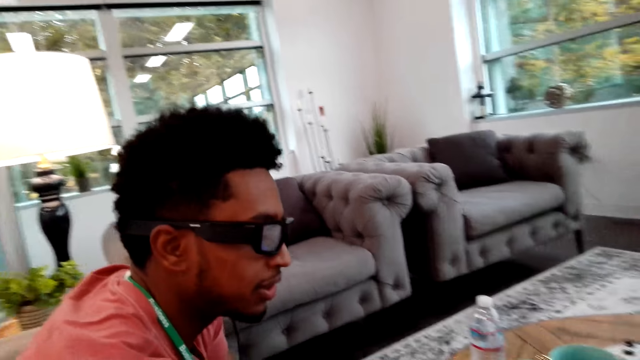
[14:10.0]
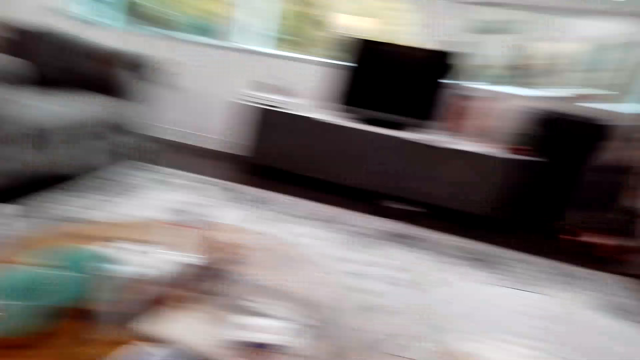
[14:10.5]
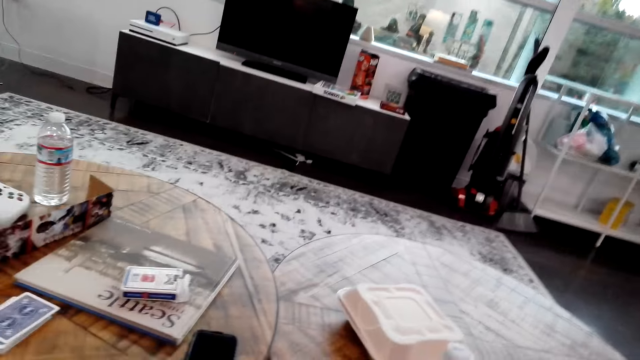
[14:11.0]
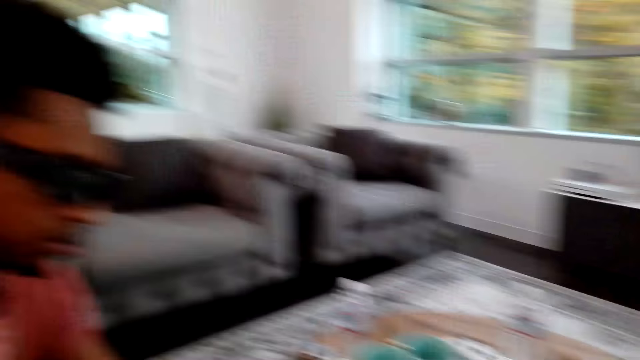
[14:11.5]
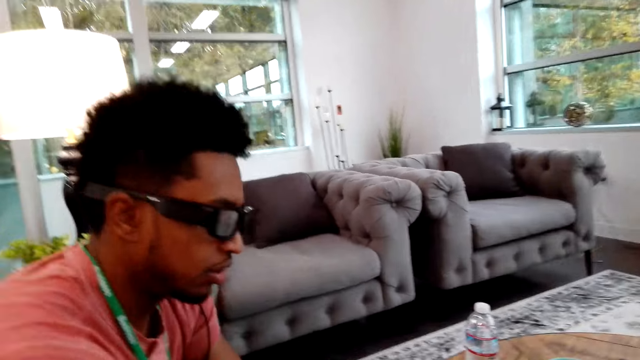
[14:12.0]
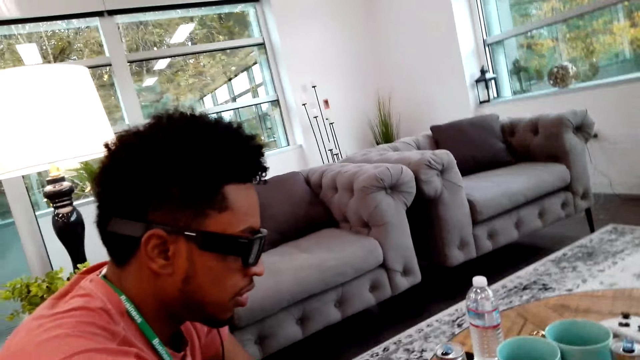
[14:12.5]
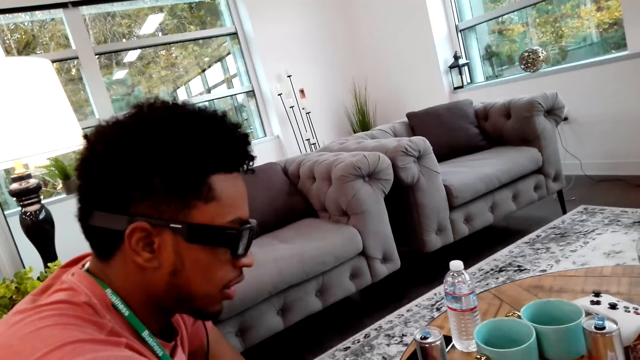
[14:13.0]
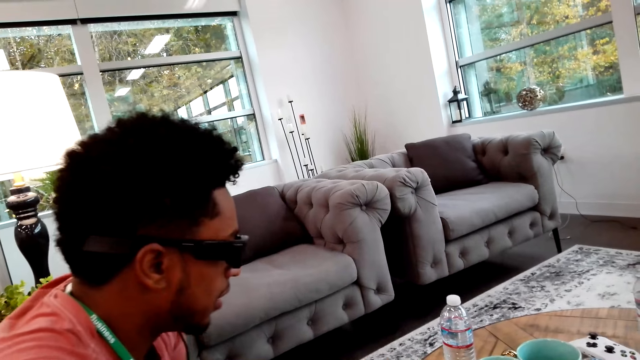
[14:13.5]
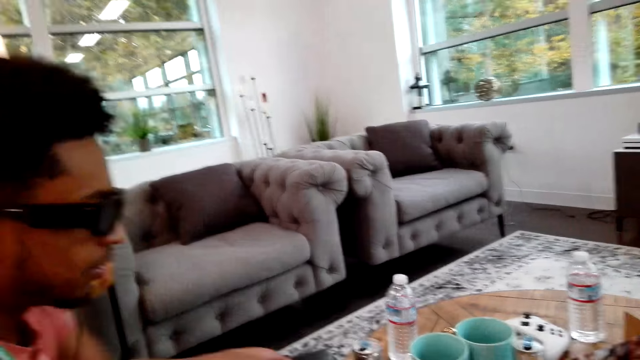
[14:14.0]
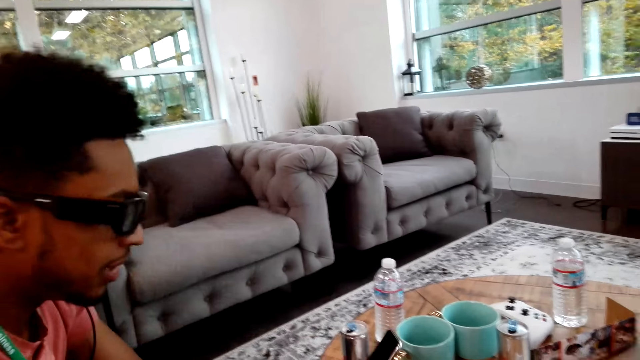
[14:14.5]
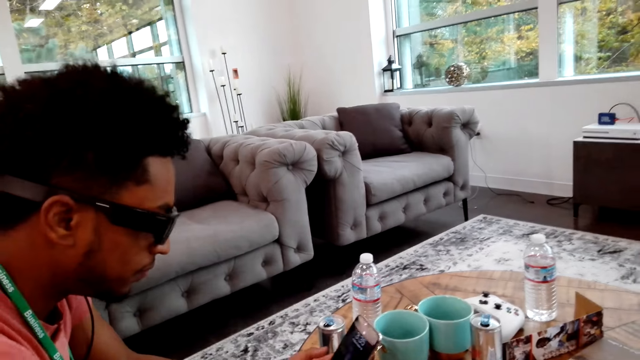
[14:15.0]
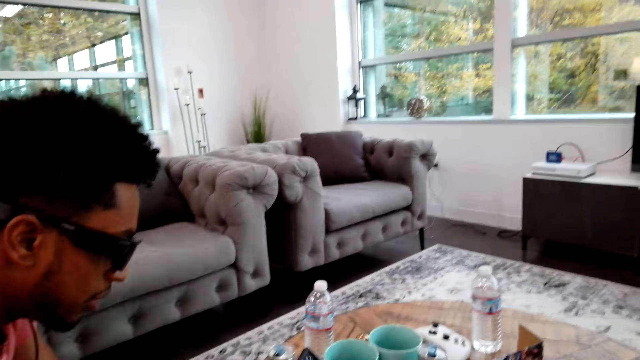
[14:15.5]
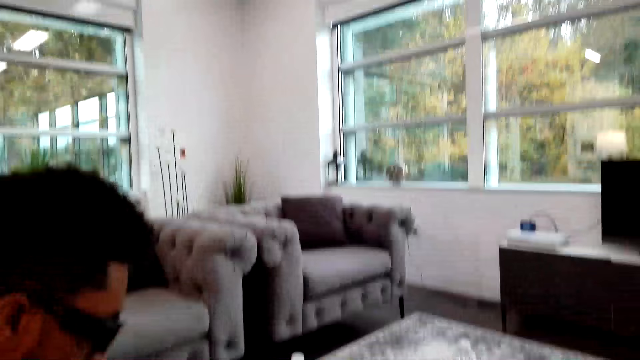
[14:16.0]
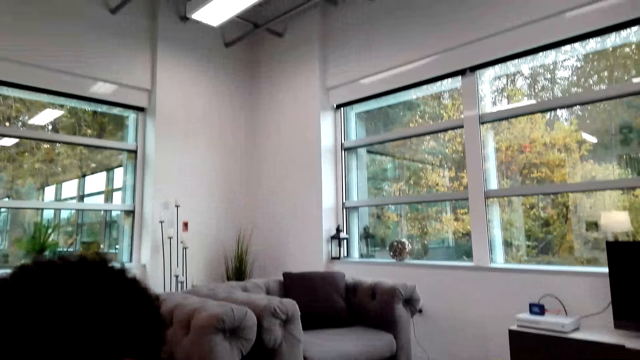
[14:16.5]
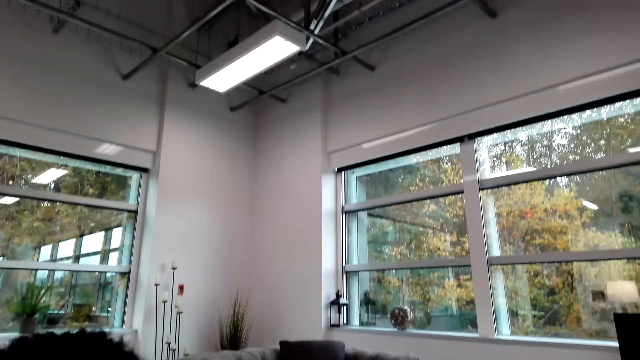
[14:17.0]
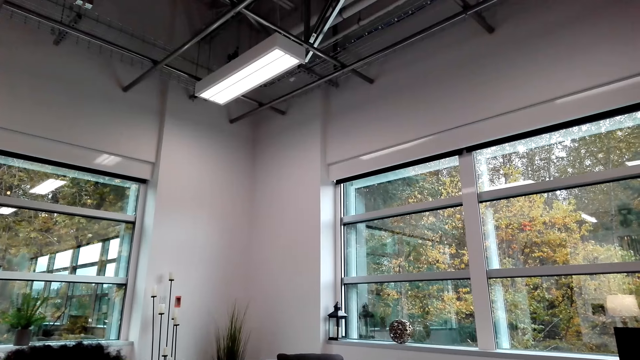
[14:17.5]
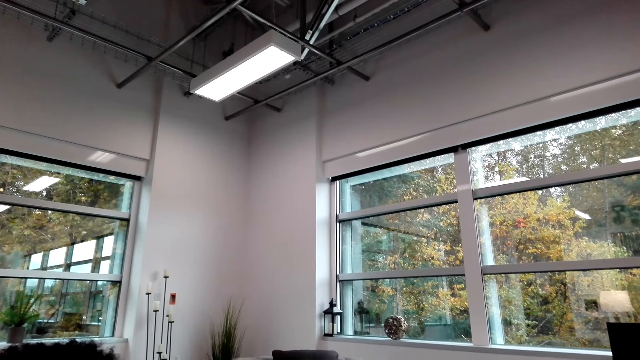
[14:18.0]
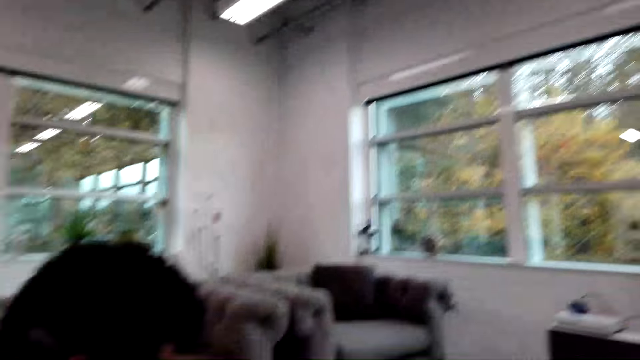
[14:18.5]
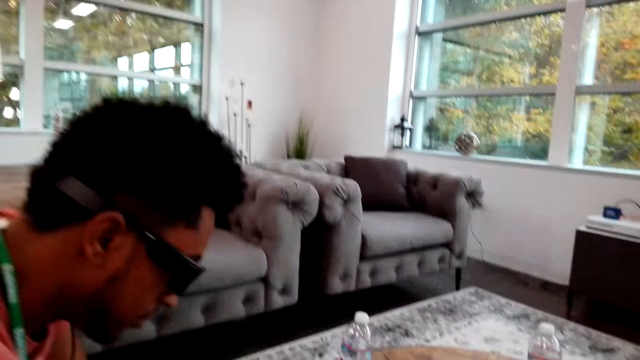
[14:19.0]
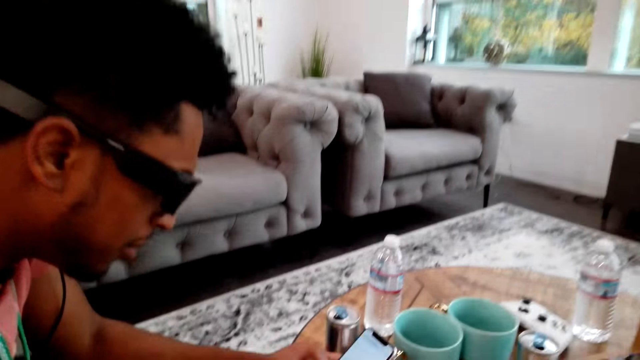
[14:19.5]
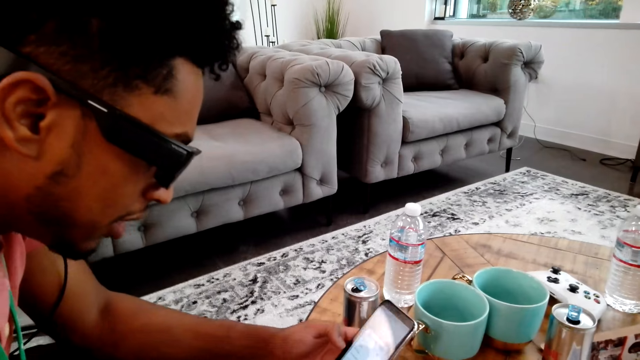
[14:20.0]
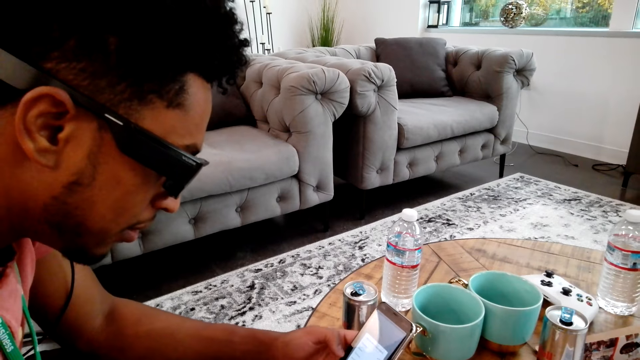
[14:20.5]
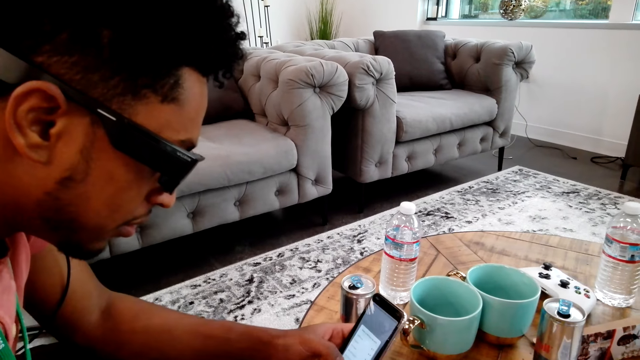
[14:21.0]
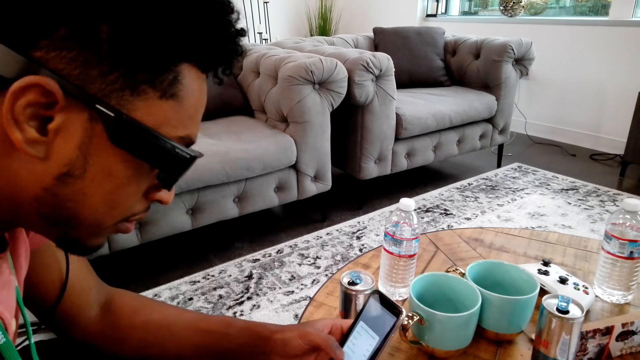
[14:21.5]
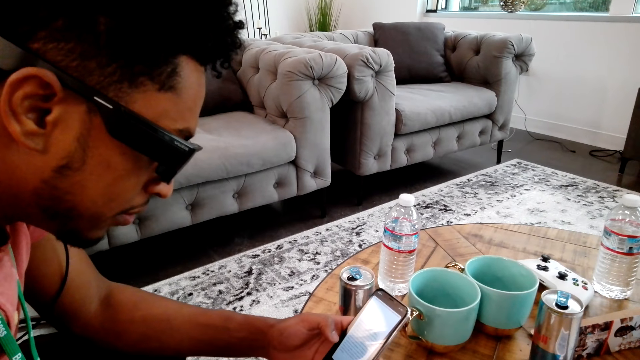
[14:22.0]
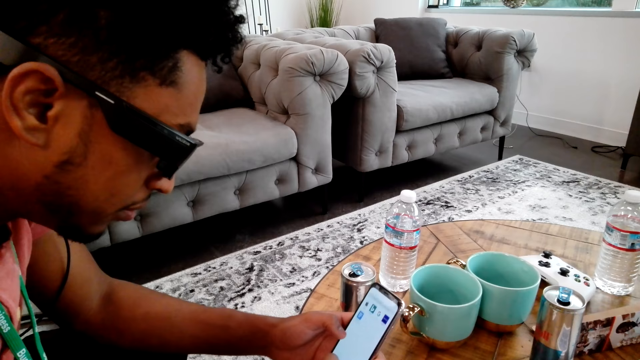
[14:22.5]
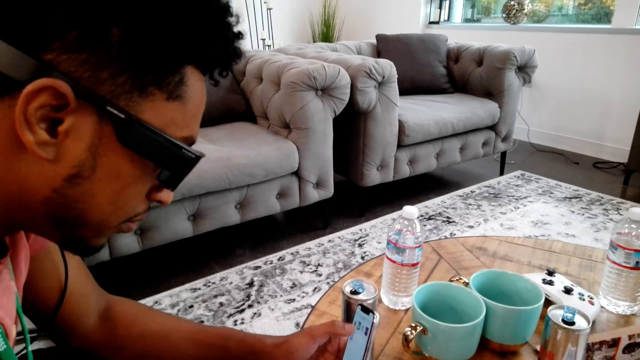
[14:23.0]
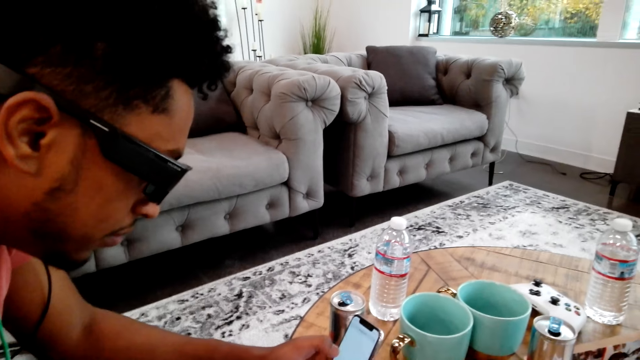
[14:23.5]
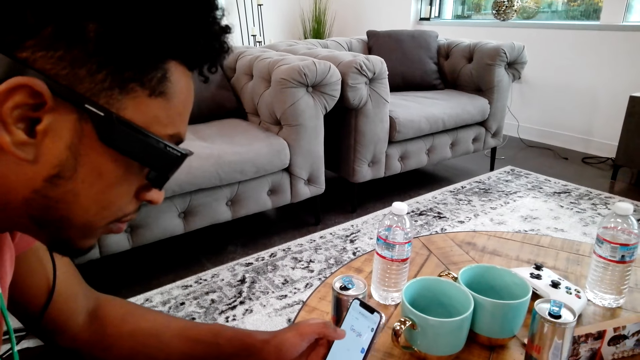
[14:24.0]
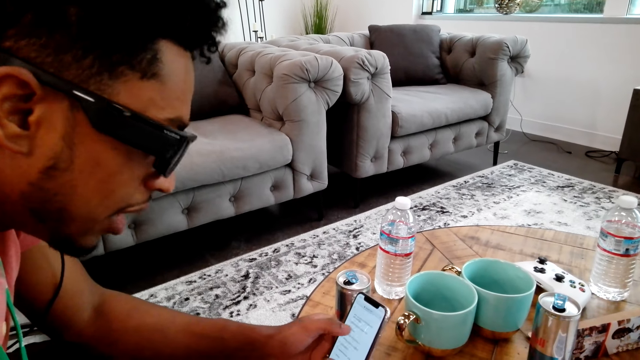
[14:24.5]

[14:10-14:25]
A man fidgets. The camera wearer looks around the room. The man moves the phone and holds the phone. The camera wearer looks around the room. The man scrolls his cellphone.

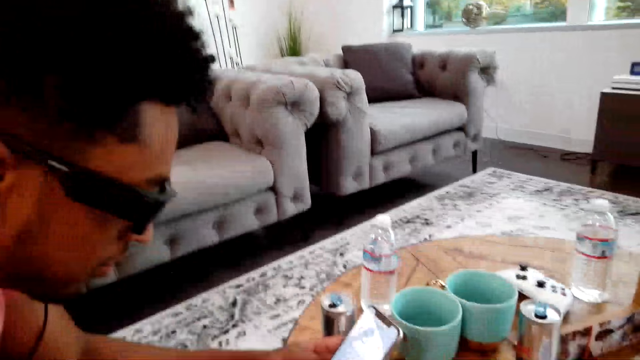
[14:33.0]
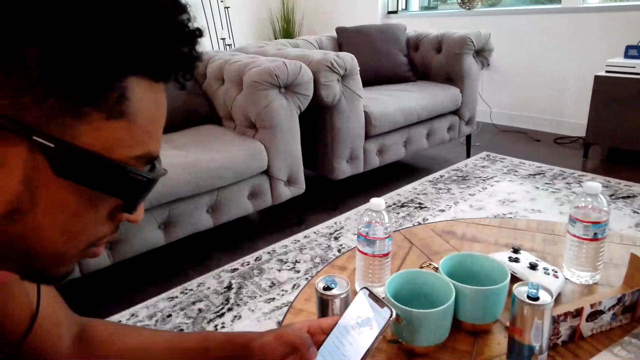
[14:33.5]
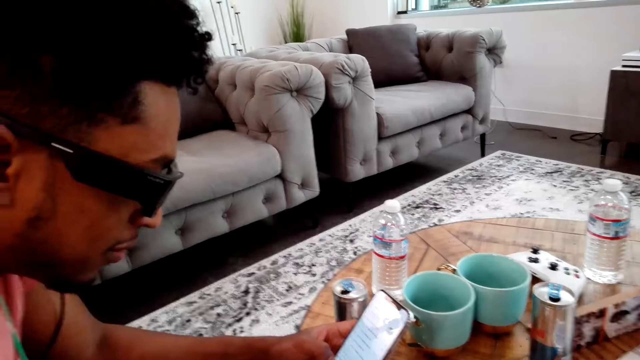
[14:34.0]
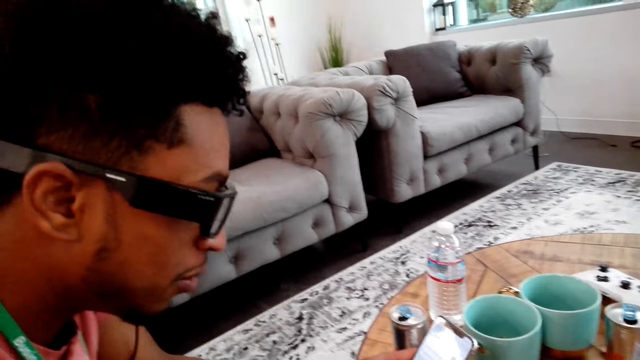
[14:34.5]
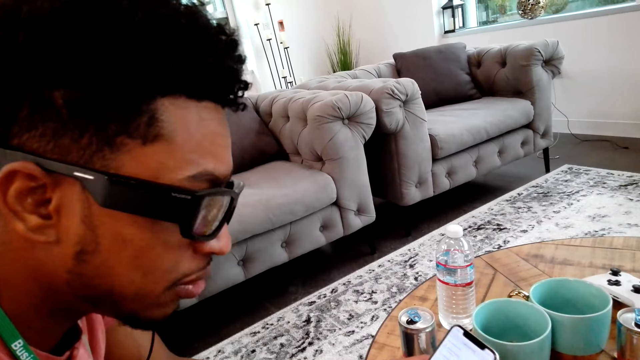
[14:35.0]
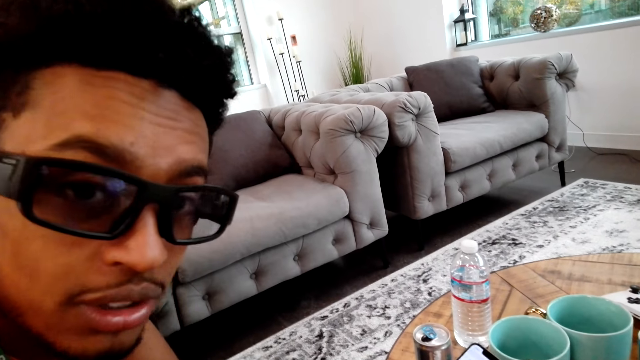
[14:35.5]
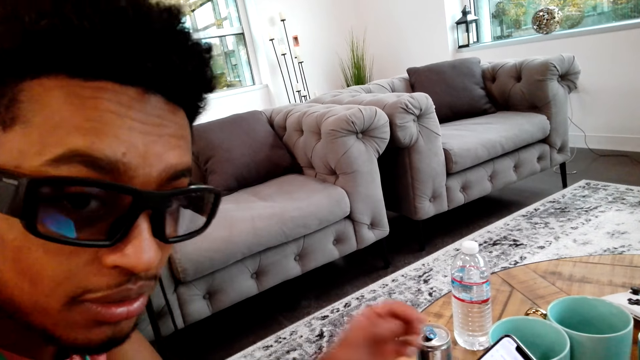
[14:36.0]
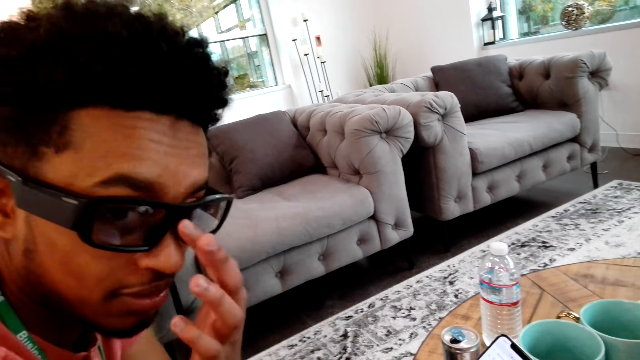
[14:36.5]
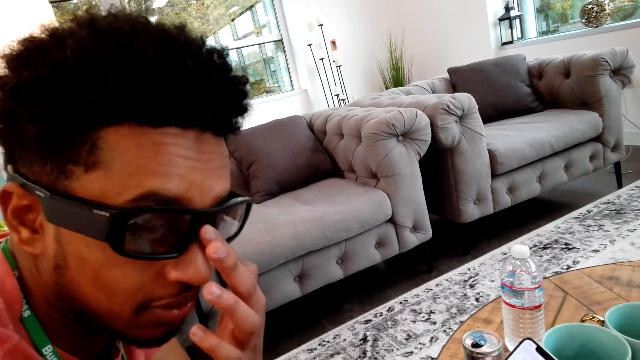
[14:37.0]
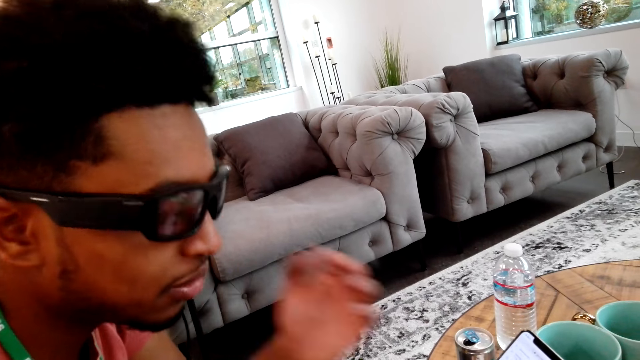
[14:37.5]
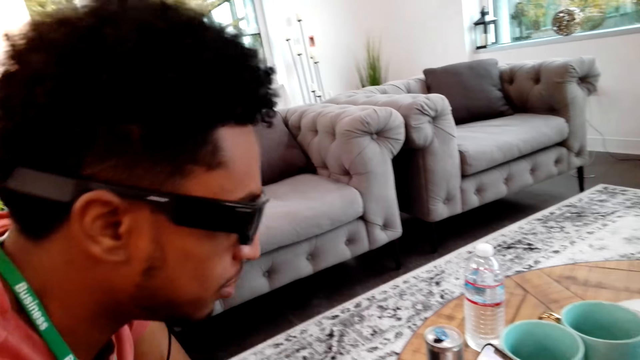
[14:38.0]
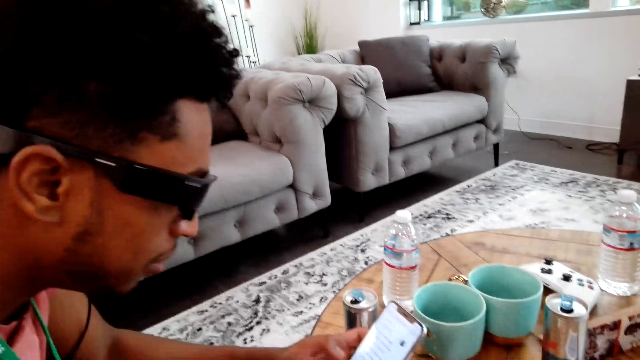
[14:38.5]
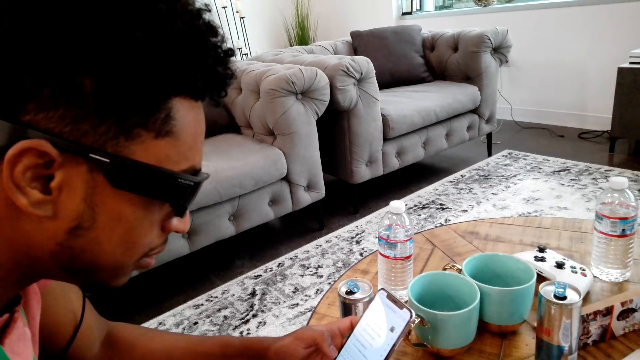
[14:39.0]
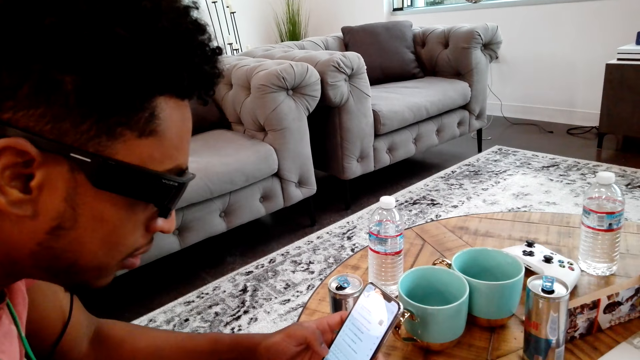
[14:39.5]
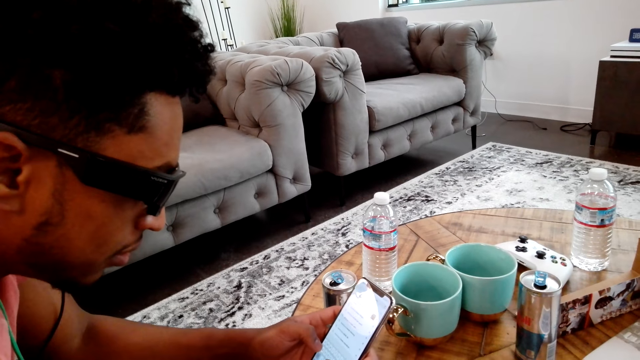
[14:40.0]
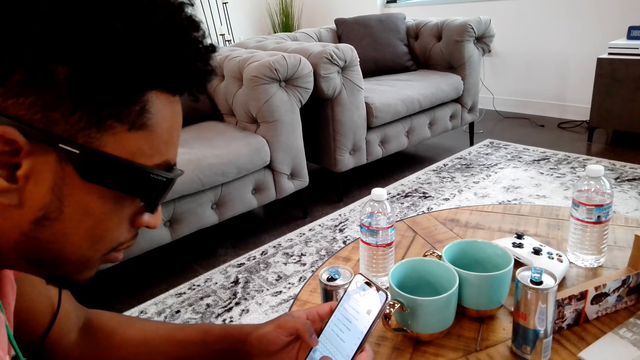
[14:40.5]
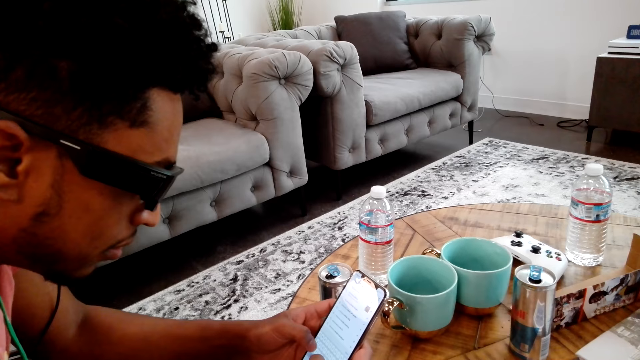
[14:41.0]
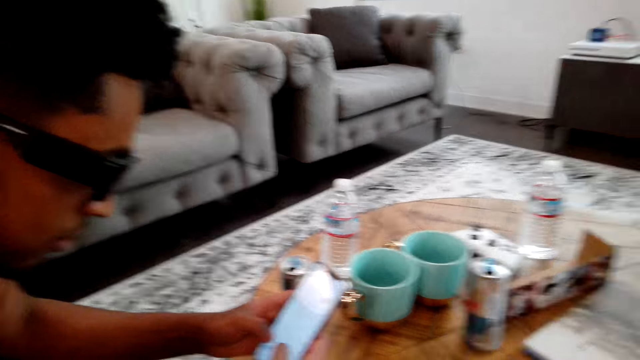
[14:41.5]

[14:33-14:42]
A man talks to the camera wearer. The man turns the head, touches the glasses and operates the phone.
